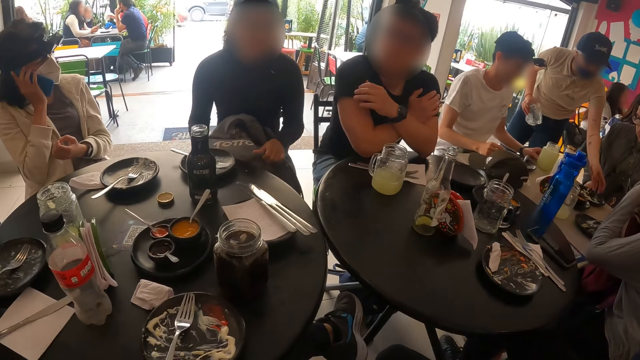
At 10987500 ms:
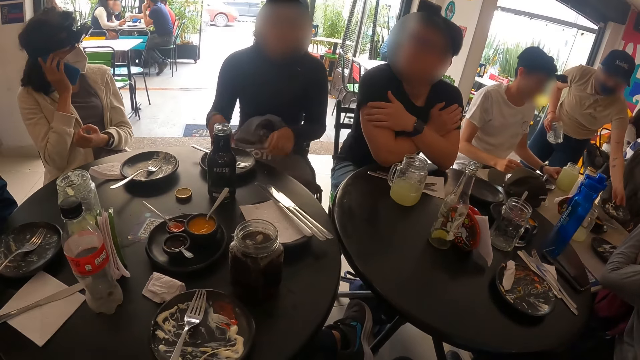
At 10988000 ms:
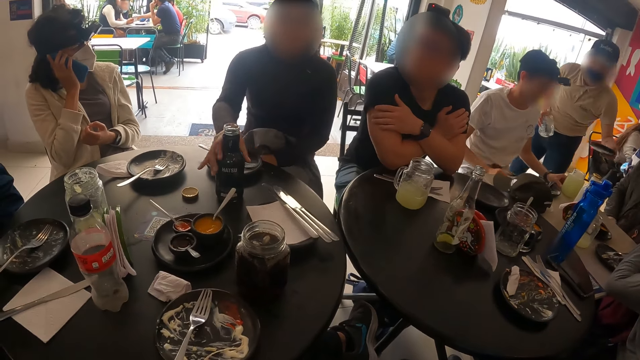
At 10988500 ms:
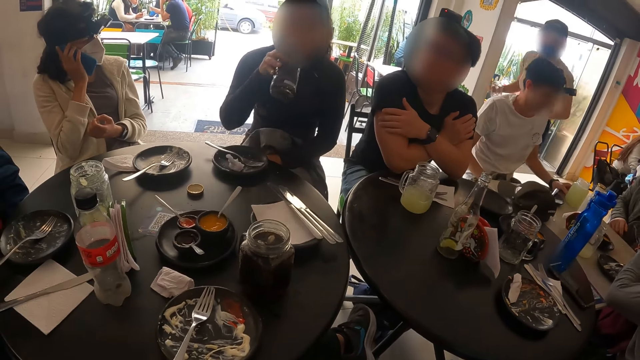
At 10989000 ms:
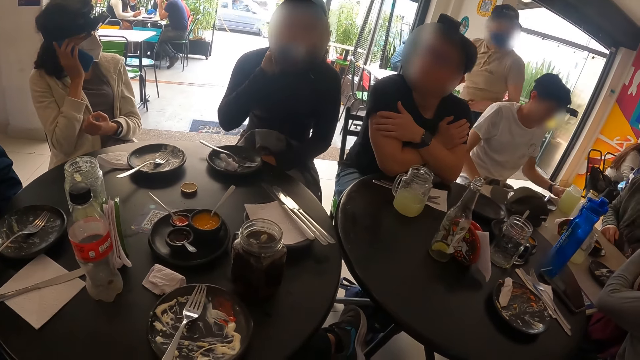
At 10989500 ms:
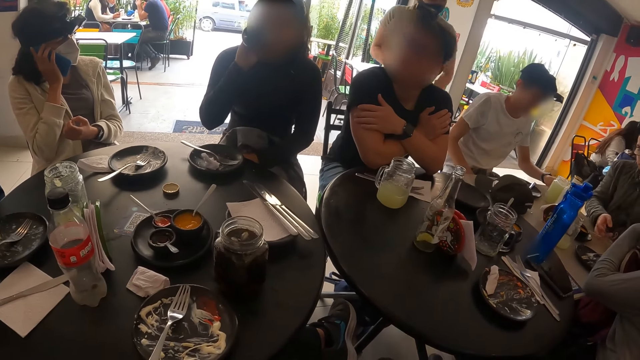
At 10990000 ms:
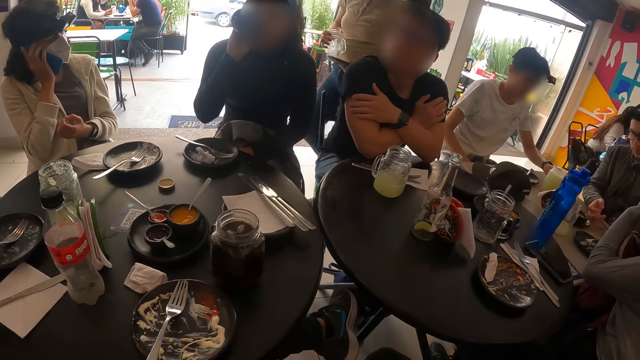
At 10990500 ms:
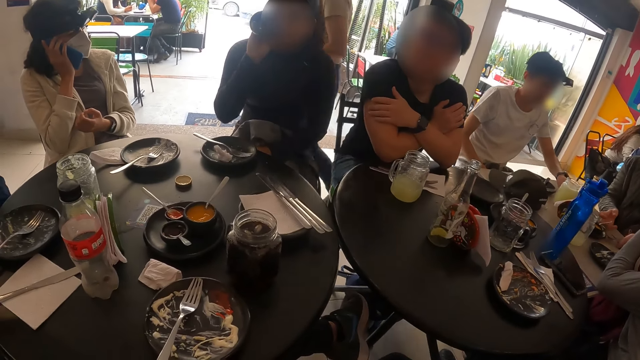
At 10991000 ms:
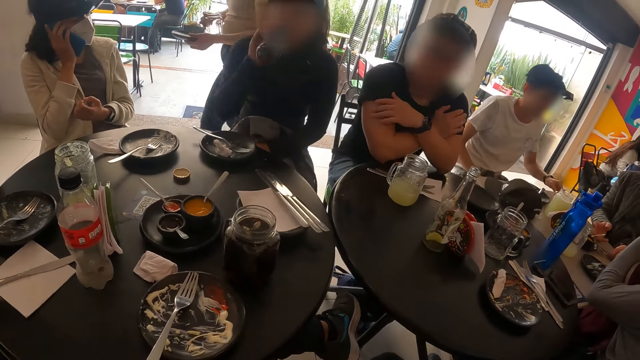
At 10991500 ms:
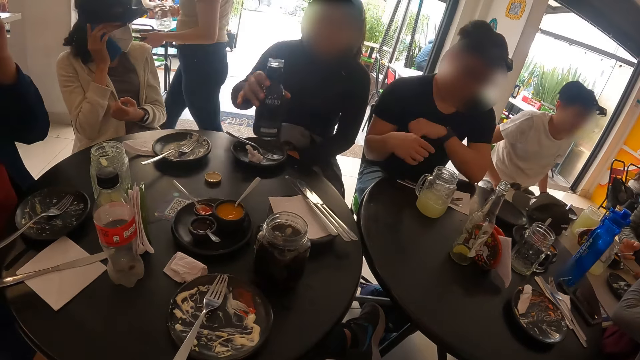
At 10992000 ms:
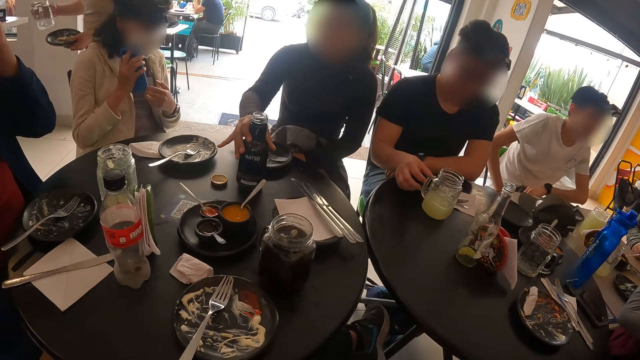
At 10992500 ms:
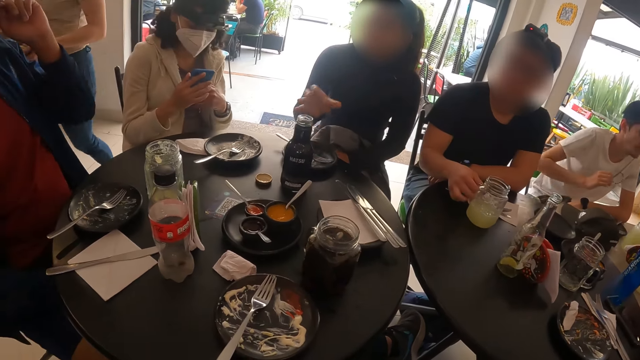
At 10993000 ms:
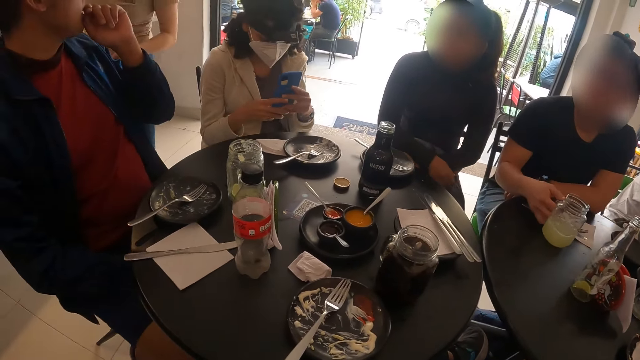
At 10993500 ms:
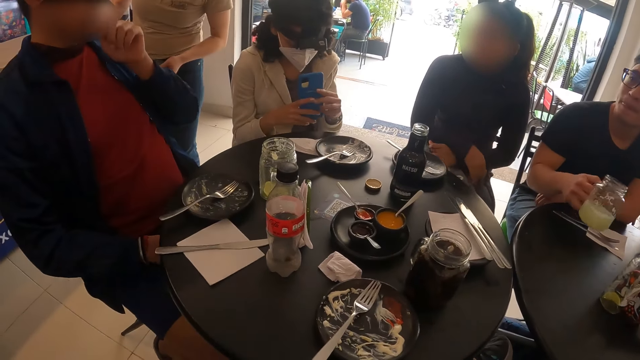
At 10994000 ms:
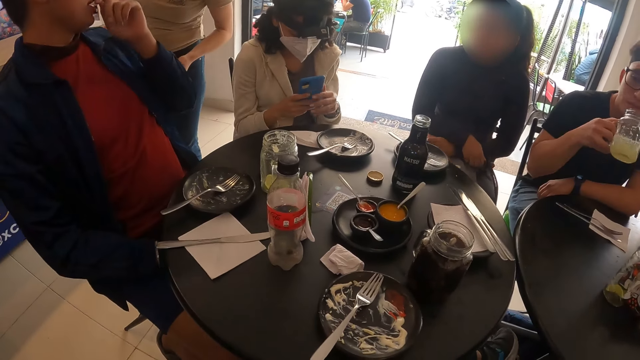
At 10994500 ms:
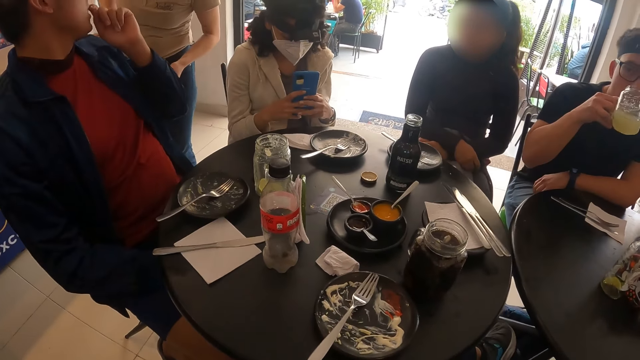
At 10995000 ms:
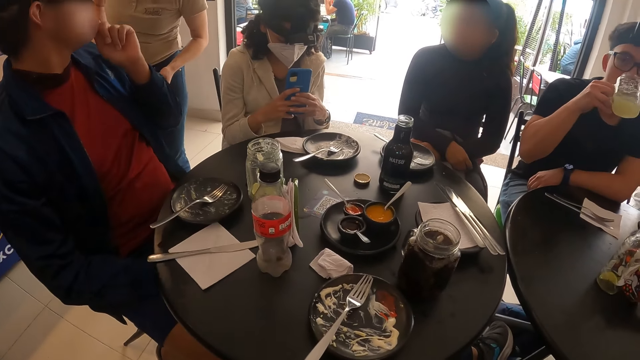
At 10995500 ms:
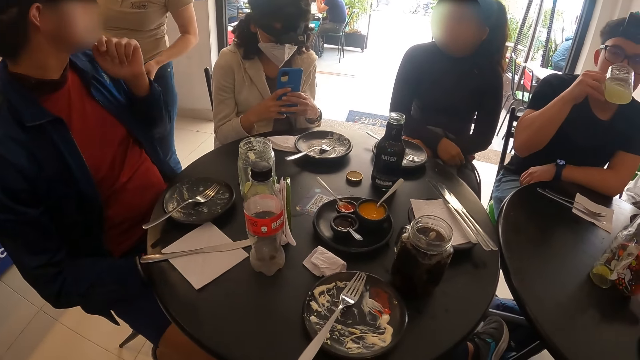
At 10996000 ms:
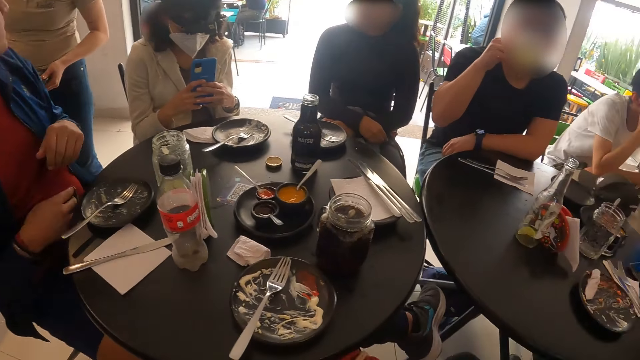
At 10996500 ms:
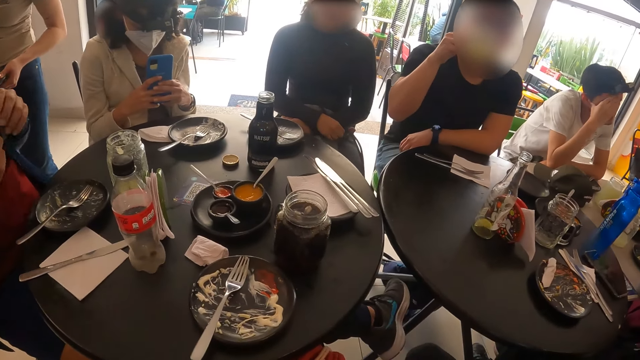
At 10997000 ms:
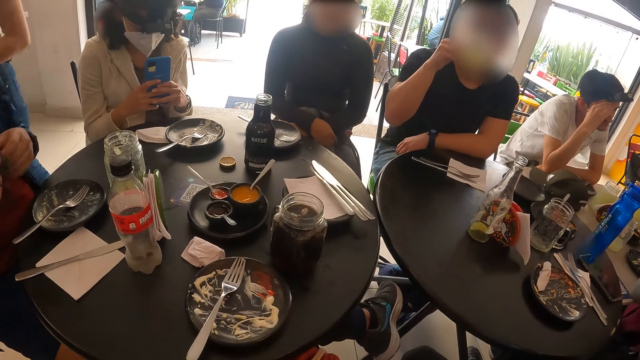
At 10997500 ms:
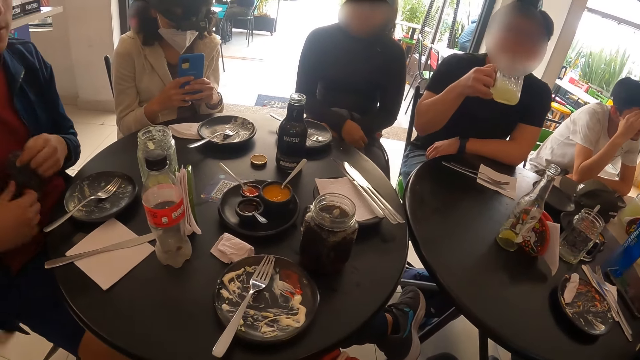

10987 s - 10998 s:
A woman picks the bottle of soft drinks with her right hand and drinks from the bottle of soft drinks in her right hand. A man adjusts the glass cup with his left hand. The woman places the bottle of soft drinks on the table with her right hand. Another man picks the glass cup from the table with his right hand. Another woman interacts with a third man. The second man drinks from the glass cup in his right hand.

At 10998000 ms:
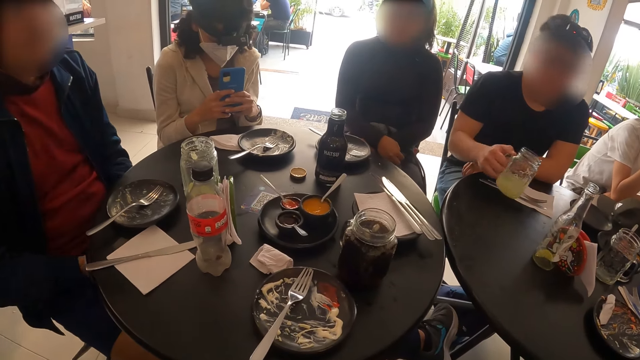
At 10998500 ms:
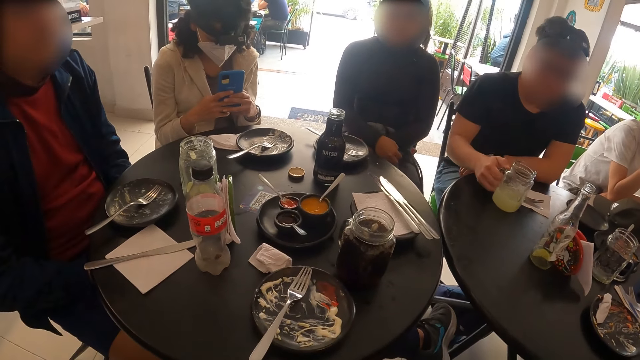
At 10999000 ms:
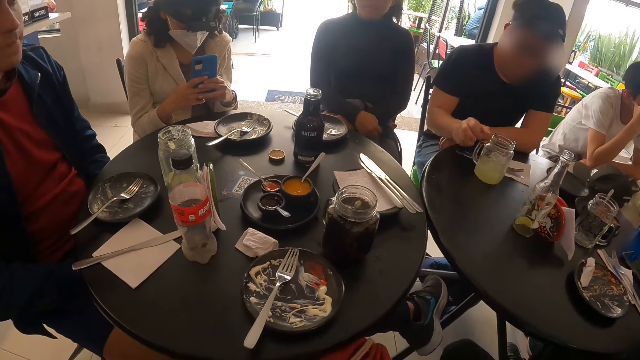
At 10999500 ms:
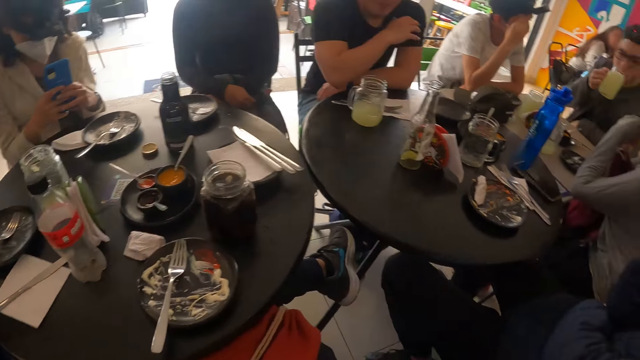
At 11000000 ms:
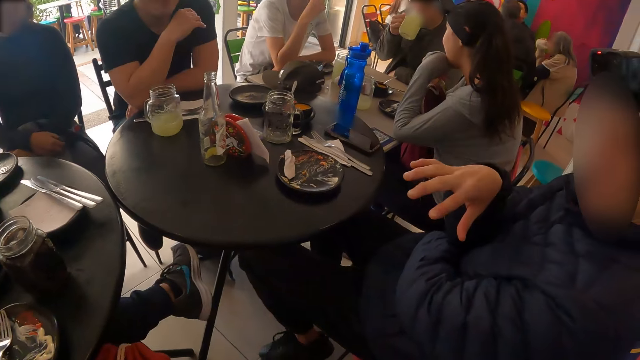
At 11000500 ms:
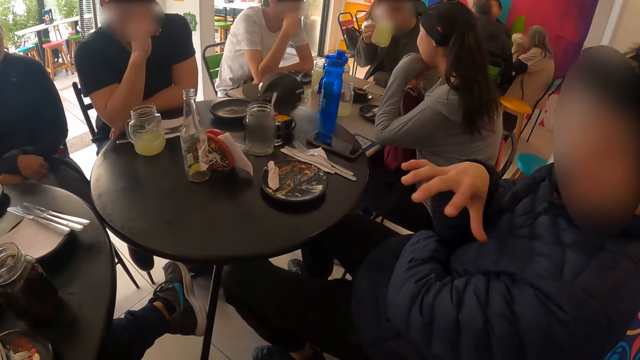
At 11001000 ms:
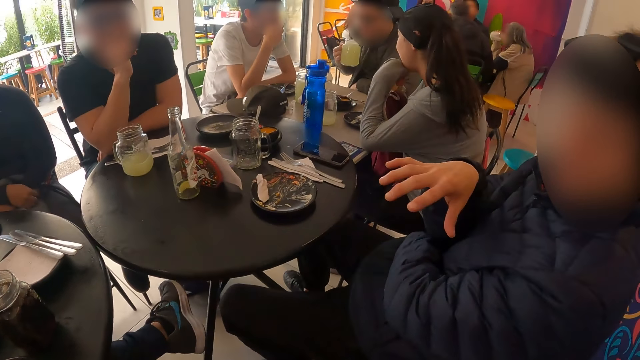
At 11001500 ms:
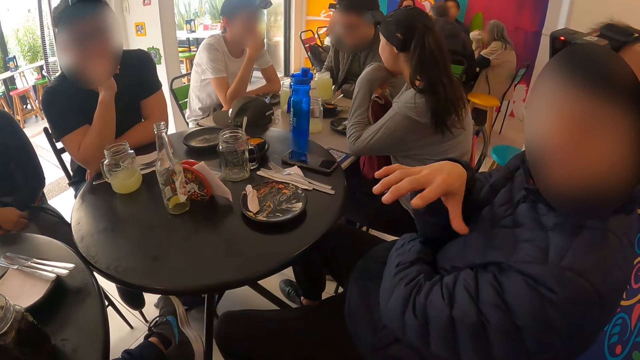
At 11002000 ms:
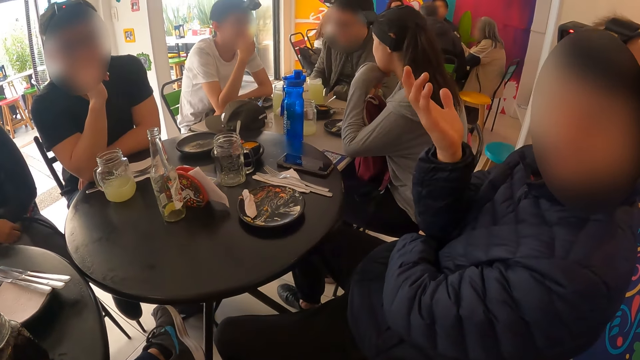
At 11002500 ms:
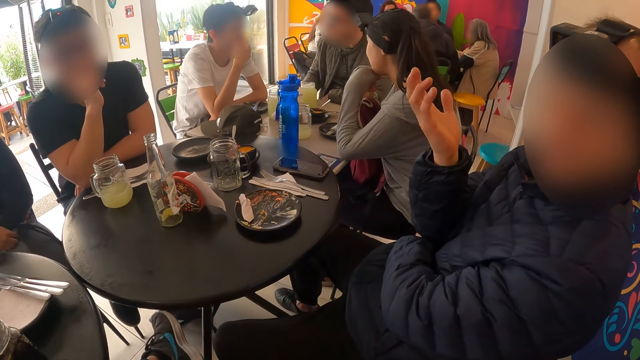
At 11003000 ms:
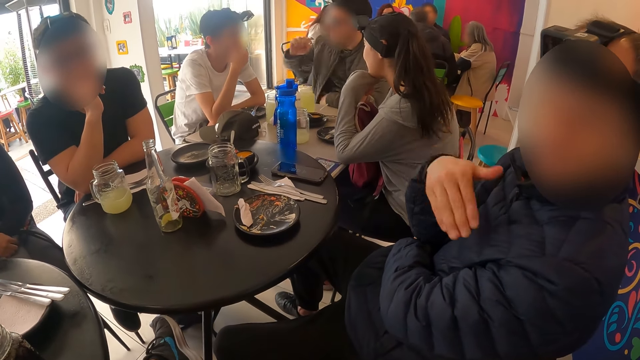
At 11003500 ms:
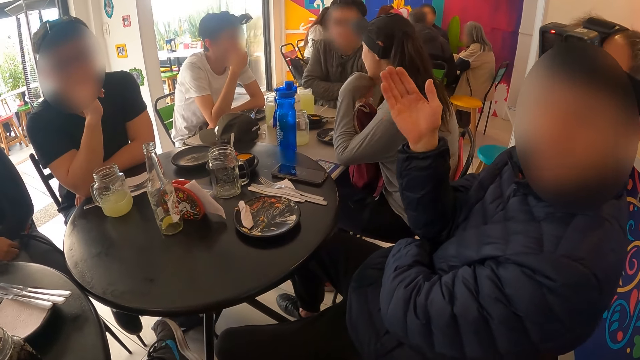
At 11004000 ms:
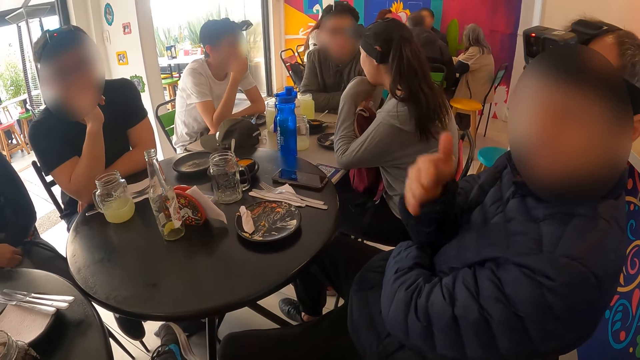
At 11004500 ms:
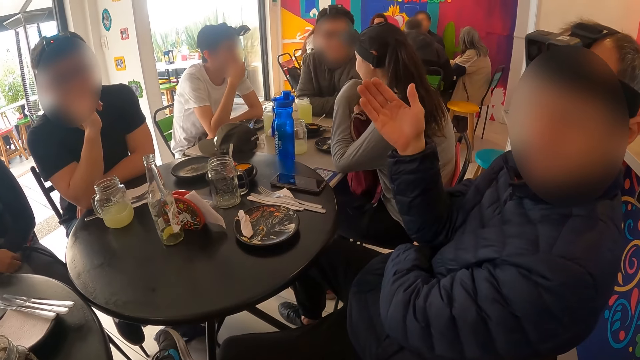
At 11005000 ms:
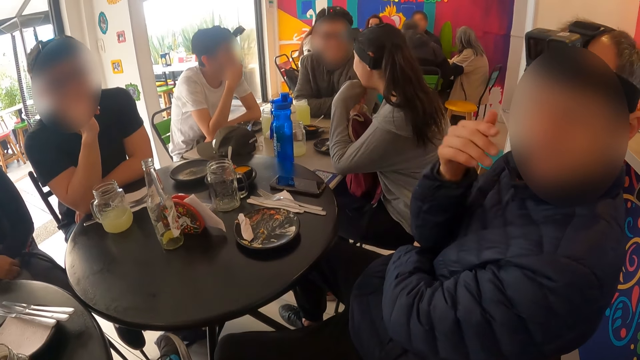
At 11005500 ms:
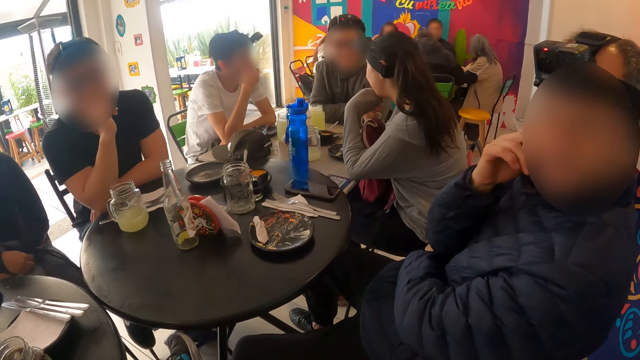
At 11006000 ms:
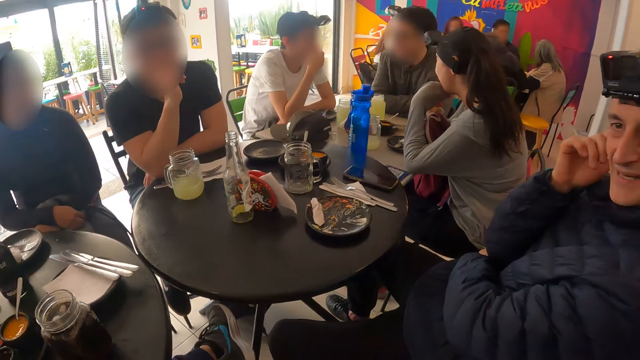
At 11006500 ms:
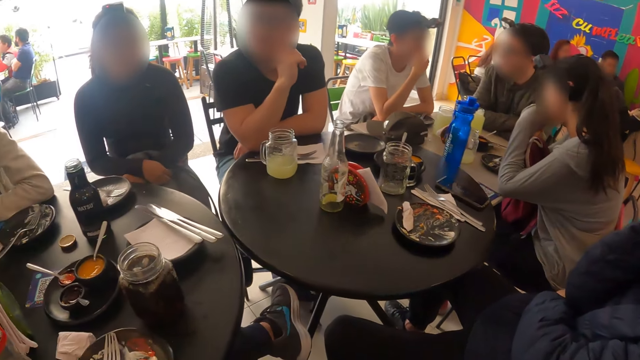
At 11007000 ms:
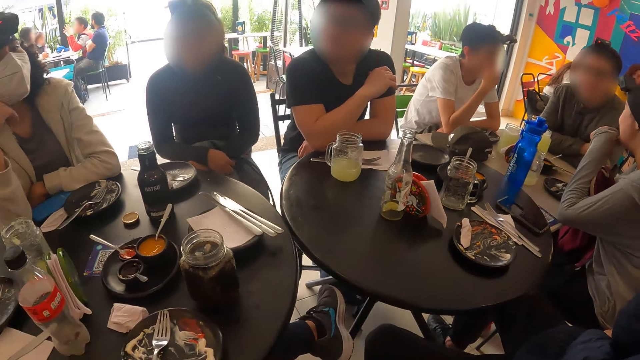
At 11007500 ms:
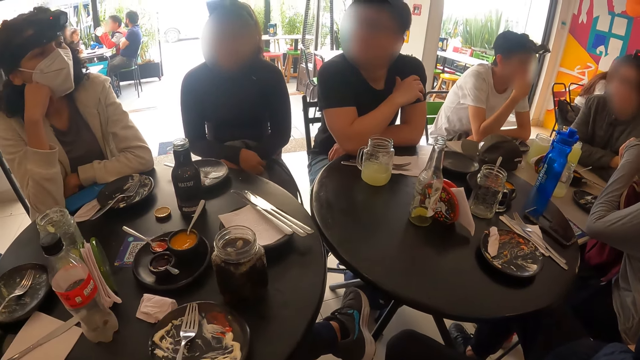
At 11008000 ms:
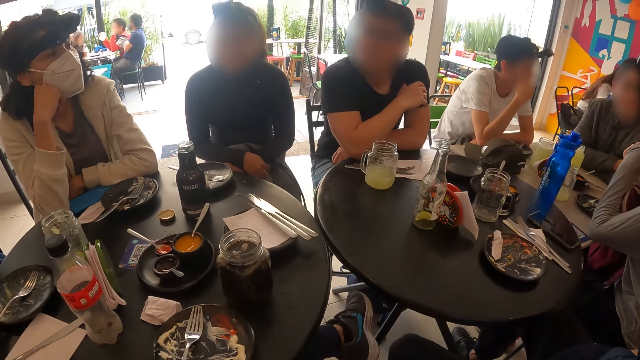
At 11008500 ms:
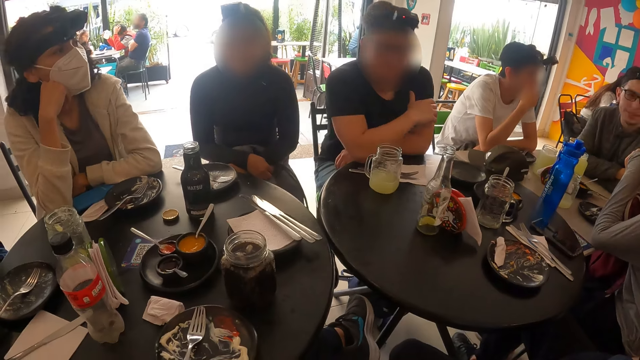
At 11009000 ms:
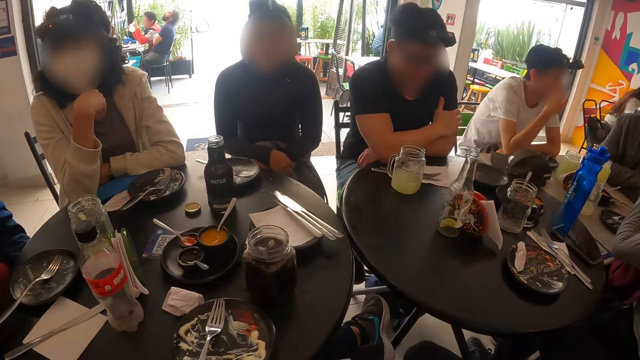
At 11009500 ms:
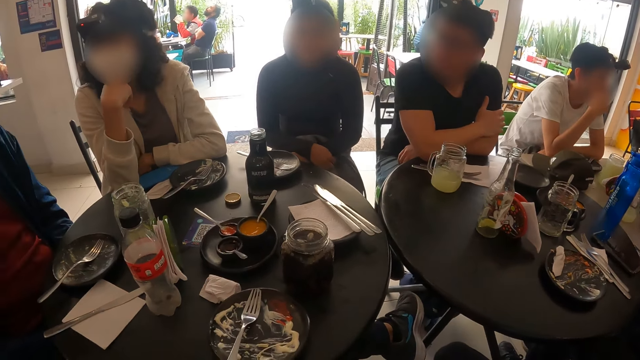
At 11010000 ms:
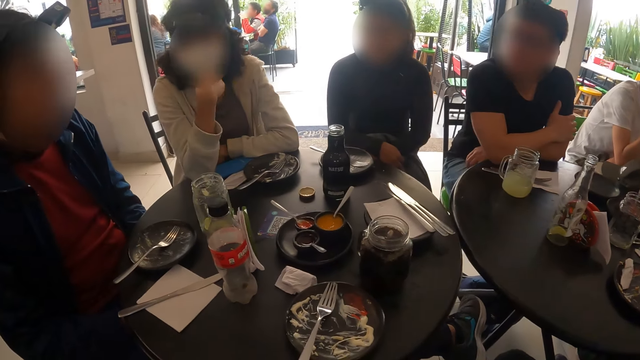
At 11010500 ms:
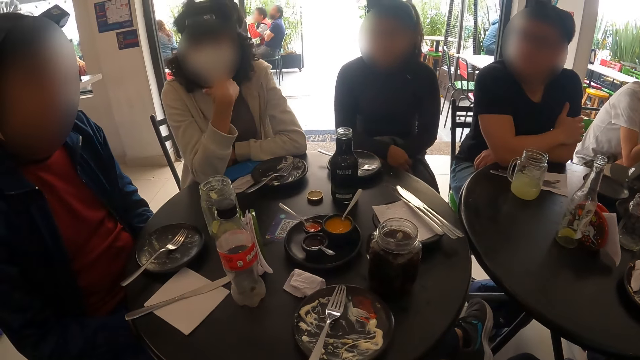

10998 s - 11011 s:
The man places the glass cup on the table with his right hand. Another man drinks from the glass cup with his right hand. The other man places the glass cup on the table with his right hand.
